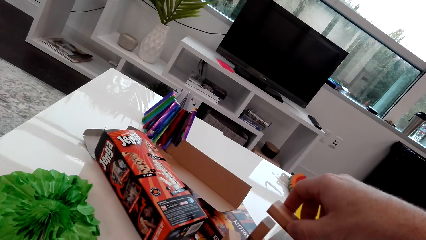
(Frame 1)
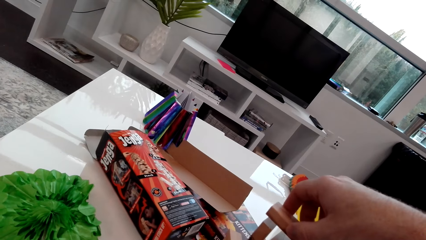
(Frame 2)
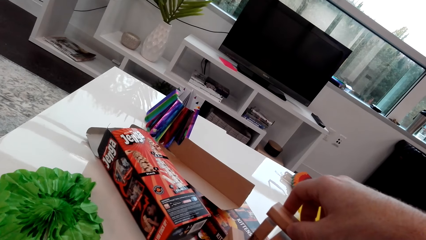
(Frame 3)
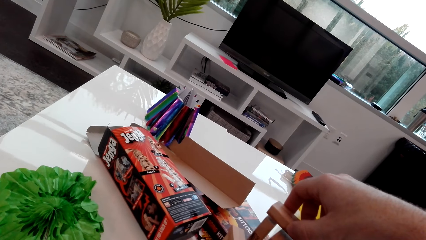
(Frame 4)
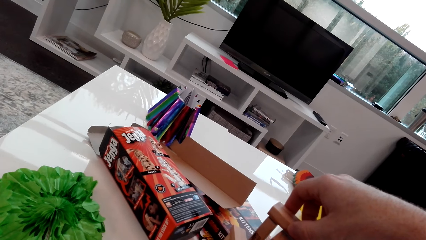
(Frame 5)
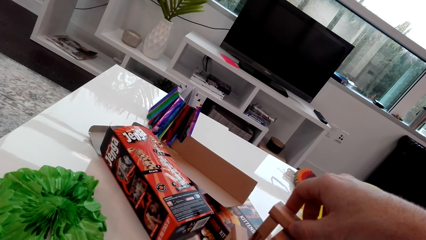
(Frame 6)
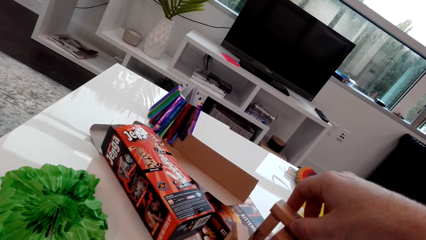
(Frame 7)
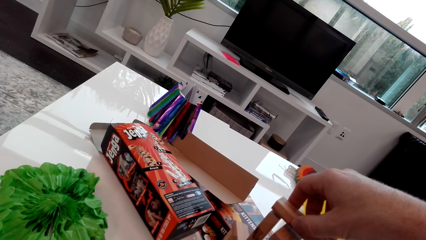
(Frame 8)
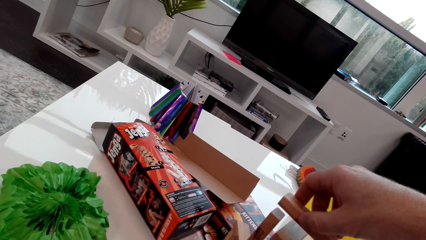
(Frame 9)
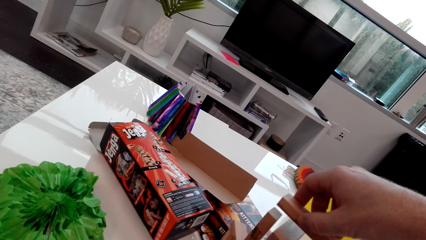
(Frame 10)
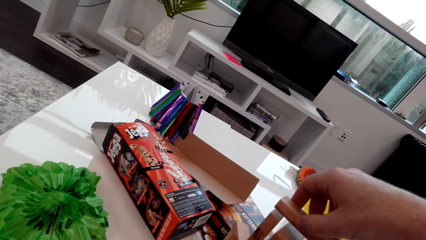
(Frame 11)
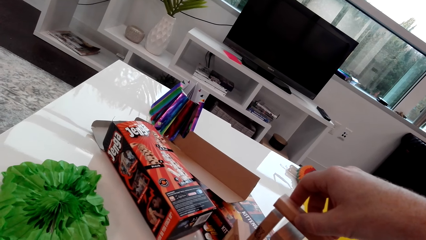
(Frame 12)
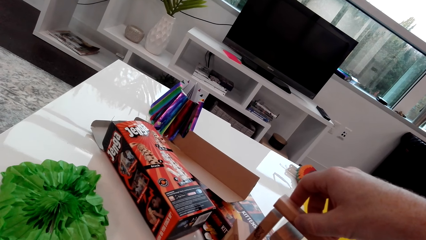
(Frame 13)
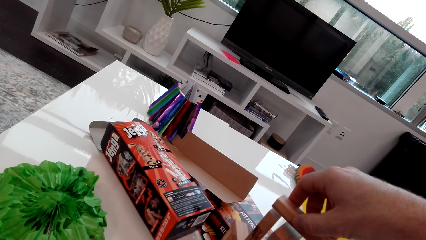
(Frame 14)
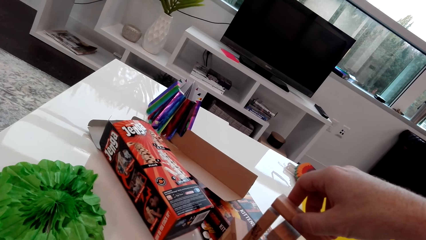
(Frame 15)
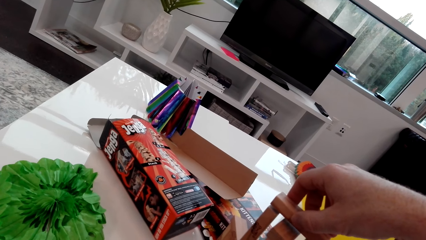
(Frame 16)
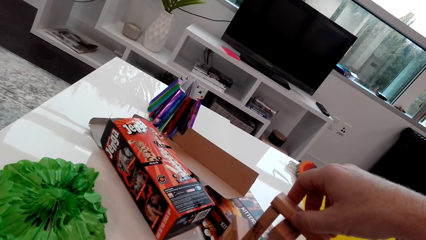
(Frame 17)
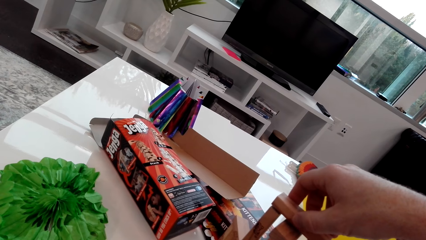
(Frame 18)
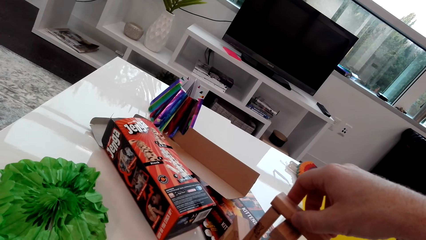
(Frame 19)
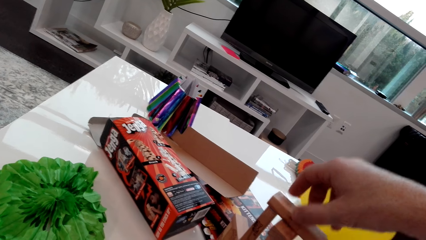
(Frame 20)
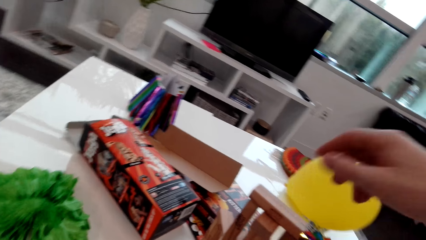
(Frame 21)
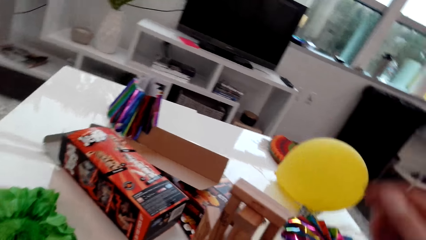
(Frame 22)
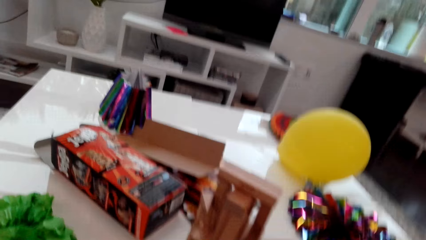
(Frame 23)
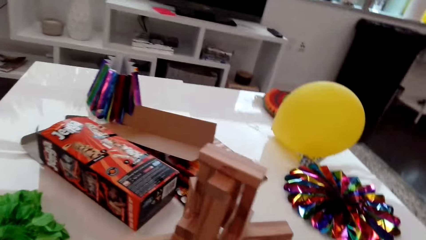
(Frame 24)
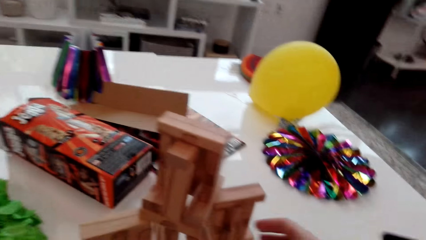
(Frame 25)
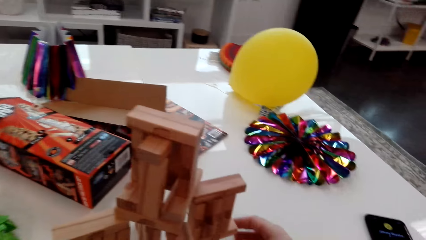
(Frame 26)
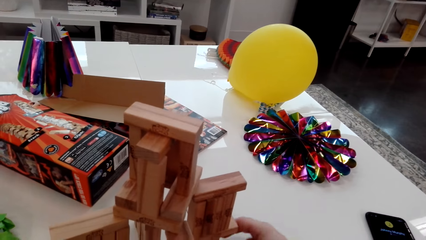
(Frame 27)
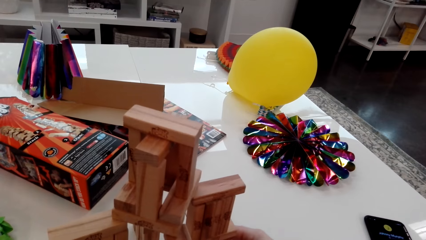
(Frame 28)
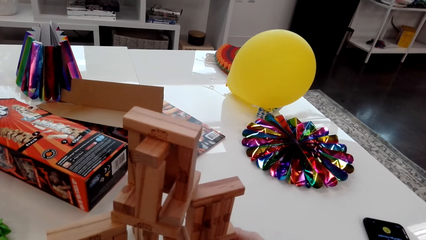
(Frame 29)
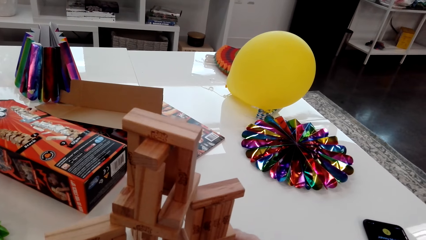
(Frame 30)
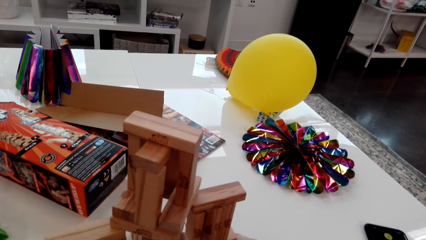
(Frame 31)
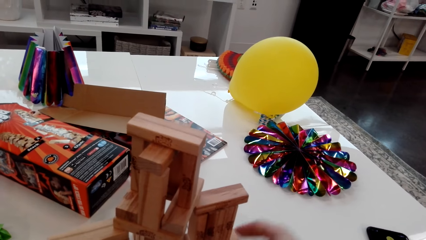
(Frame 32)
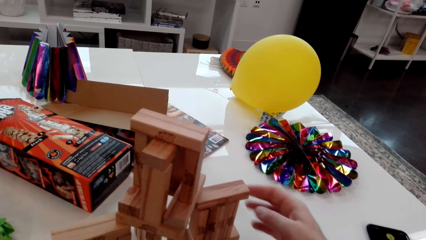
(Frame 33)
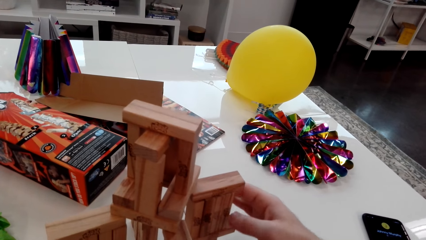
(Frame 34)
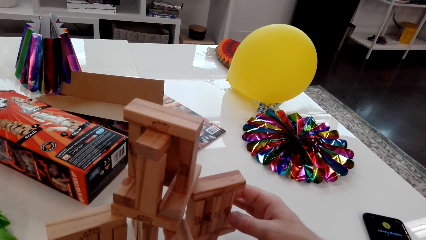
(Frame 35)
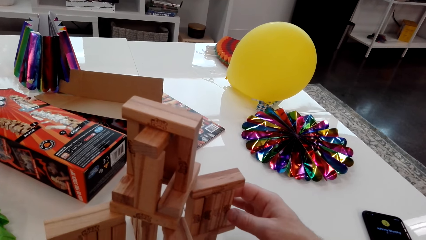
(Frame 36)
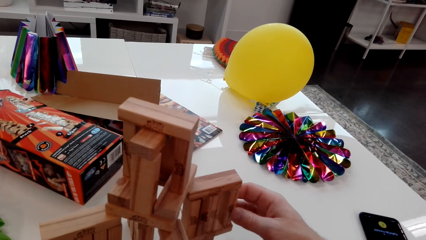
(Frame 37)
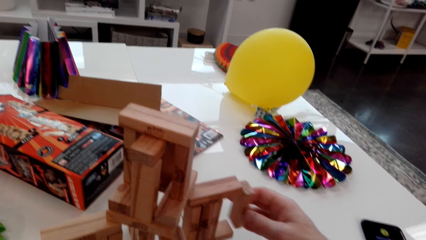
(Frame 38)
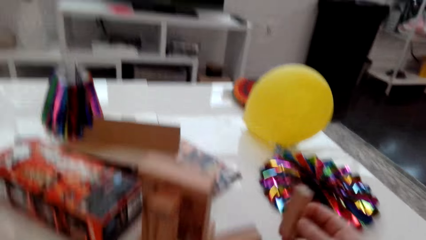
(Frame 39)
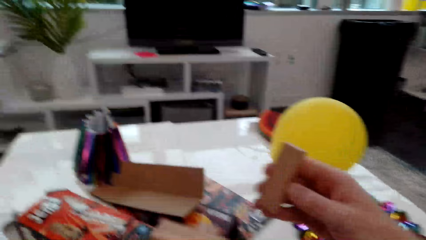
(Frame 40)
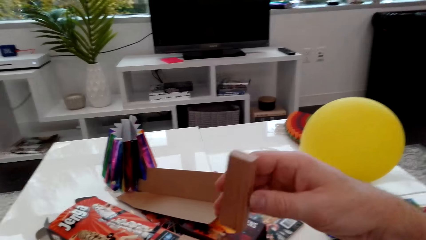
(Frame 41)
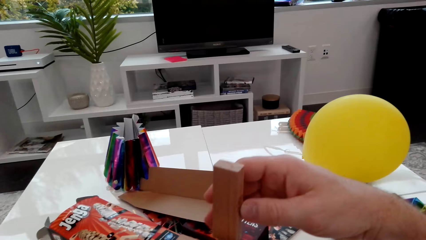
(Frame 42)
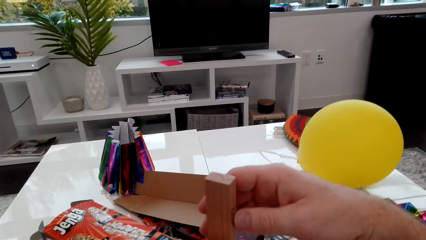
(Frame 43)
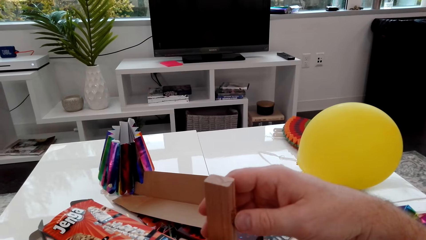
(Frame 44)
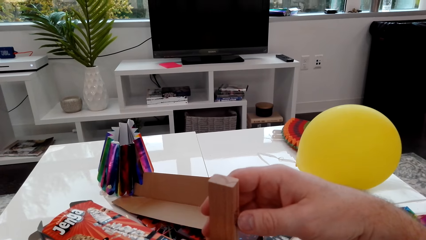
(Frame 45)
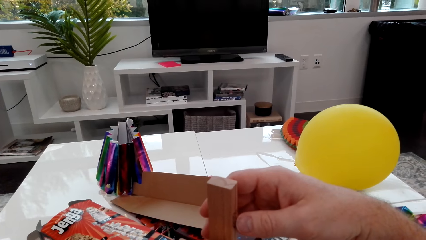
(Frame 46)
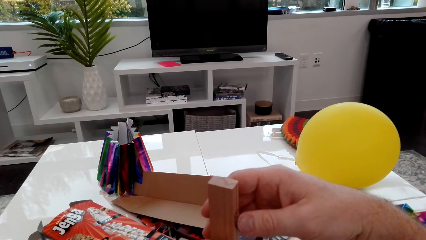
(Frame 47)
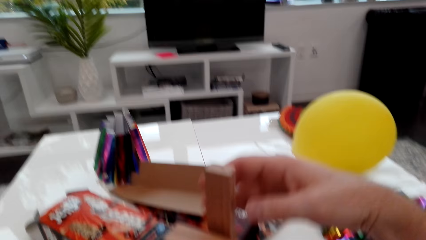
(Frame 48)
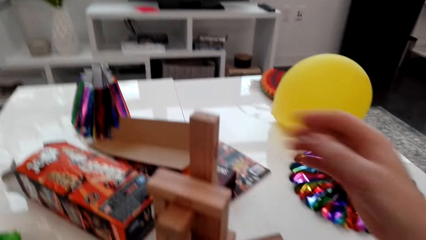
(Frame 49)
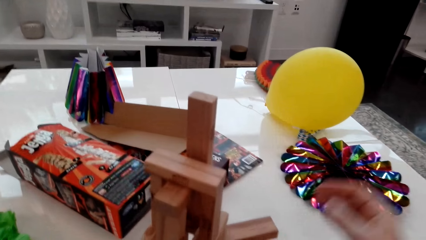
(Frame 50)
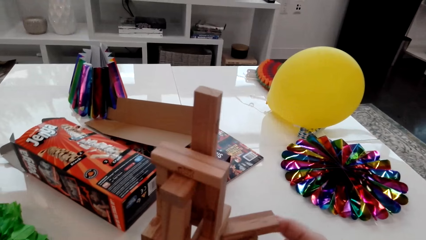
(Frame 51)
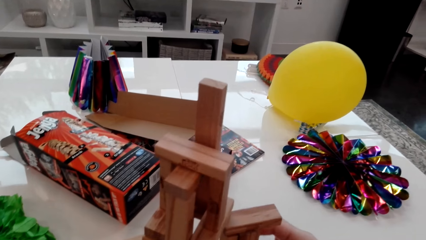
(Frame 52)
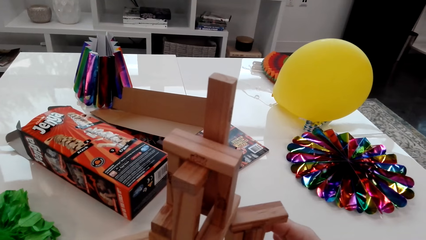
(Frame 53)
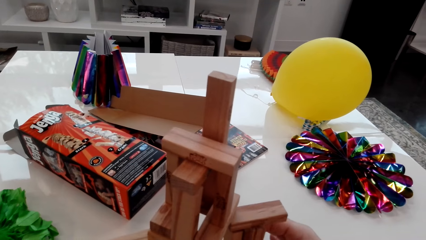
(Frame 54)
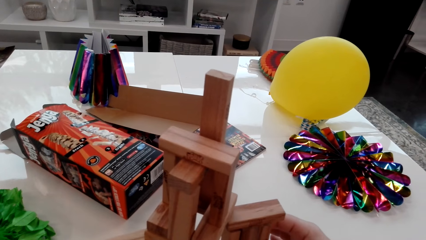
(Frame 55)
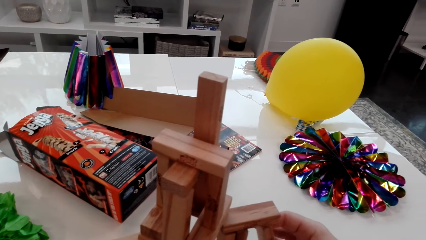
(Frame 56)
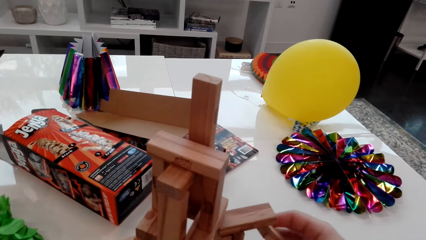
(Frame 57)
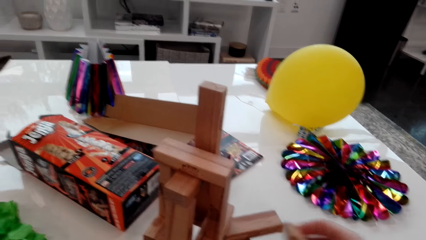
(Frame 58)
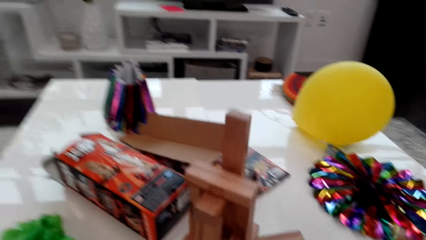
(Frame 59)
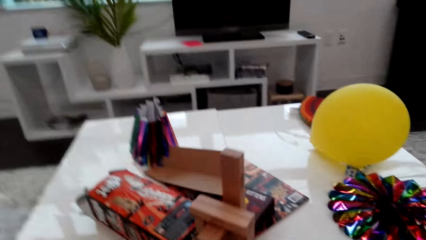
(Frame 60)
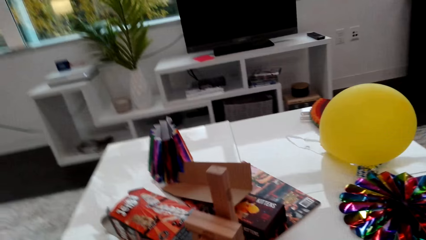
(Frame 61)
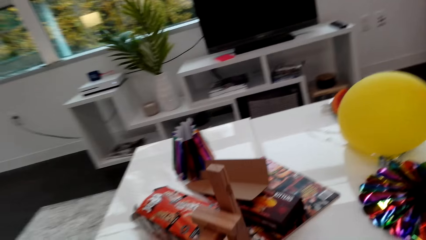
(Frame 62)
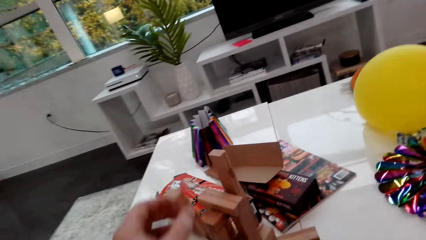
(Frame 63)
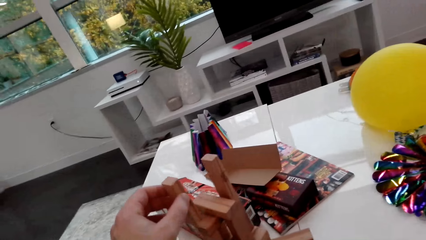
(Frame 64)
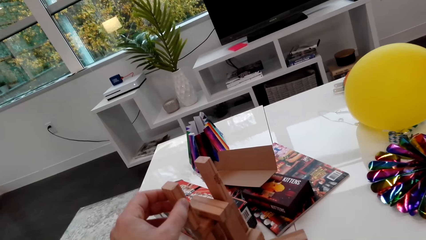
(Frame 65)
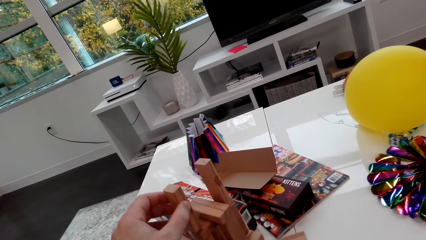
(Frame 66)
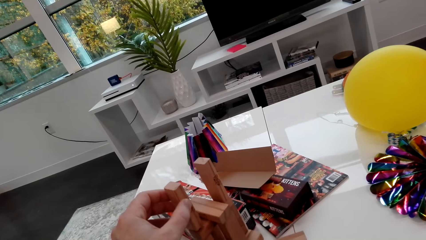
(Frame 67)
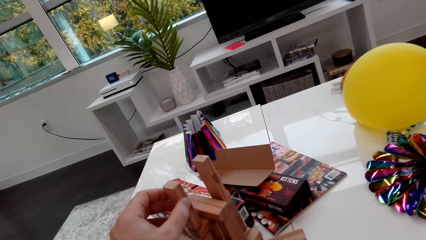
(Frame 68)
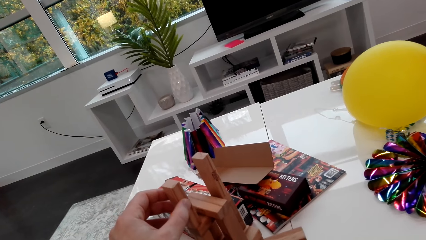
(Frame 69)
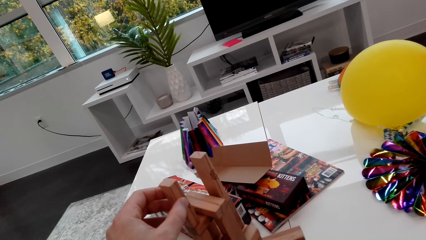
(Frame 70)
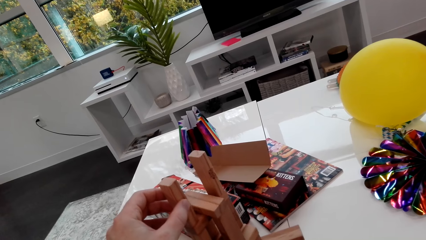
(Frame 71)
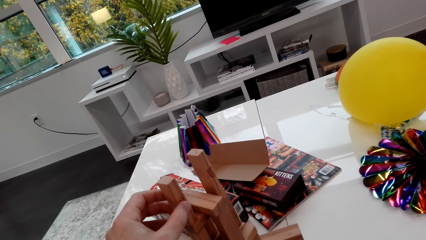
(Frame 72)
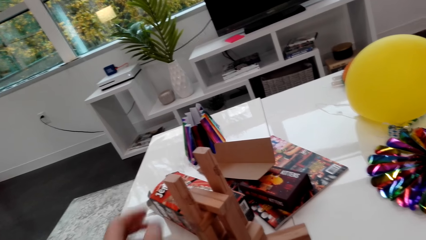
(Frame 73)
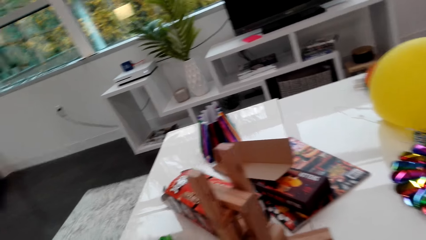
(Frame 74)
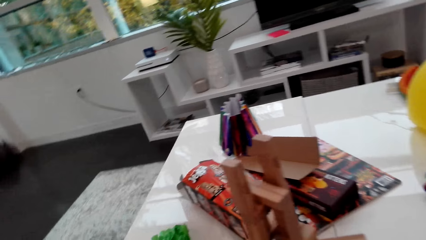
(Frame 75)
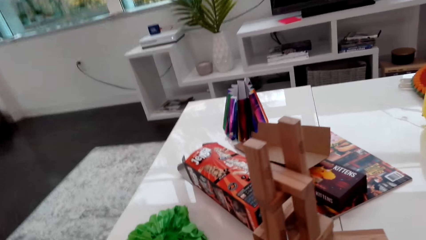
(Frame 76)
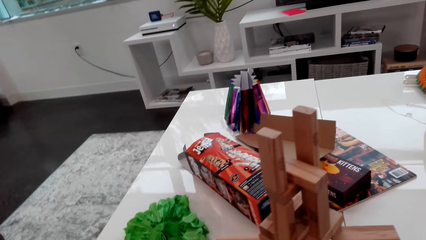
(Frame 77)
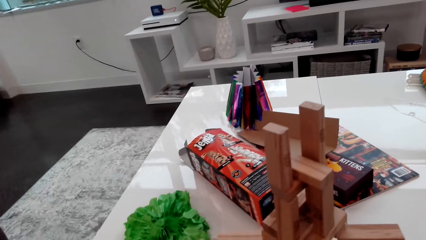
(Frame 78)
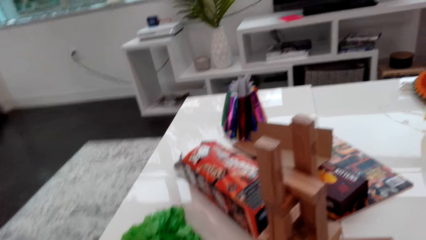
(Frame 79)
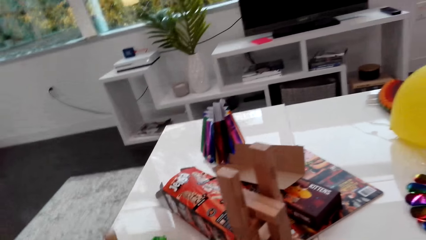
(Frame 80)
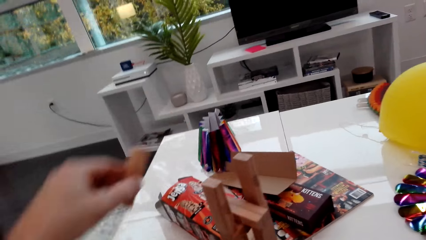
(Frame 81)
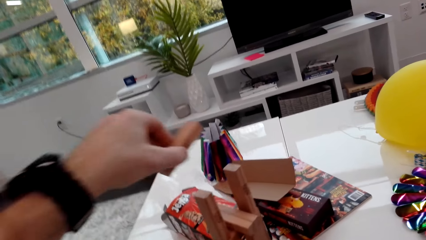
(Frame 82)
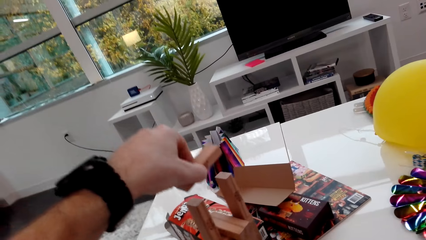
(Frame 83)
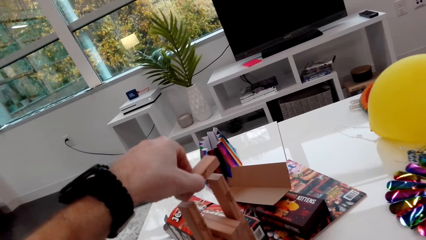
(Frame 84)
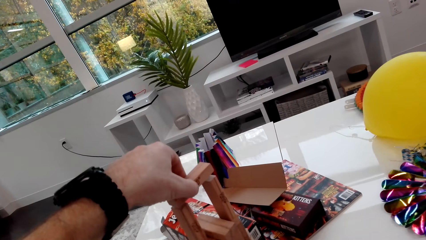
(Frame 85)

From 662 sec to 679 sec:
The camera wearer places a cube on a stack. They remove the pieces of wood from the bottom and pile them on top of each other. They take away a cube from the stack and place the cube on the stack.
